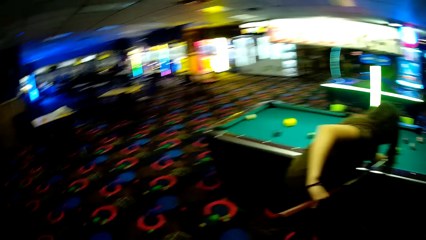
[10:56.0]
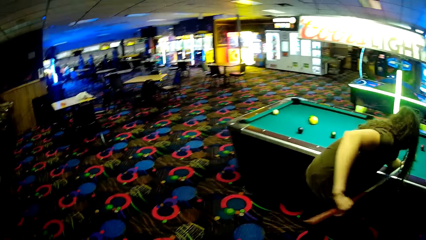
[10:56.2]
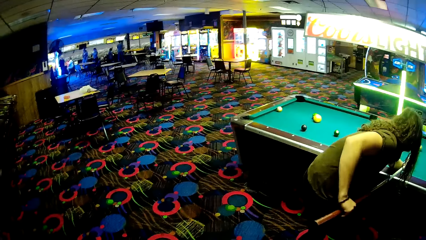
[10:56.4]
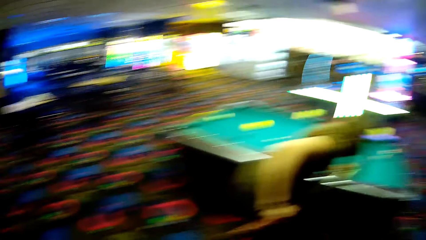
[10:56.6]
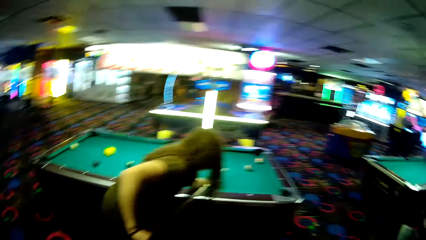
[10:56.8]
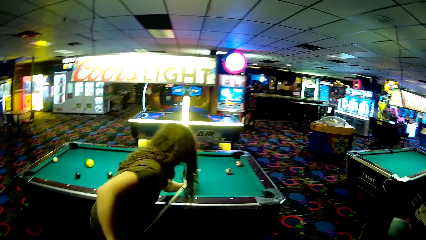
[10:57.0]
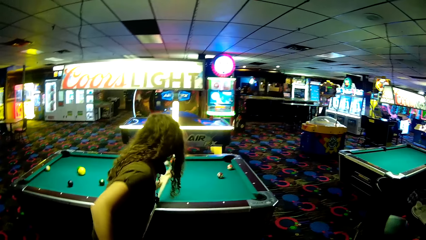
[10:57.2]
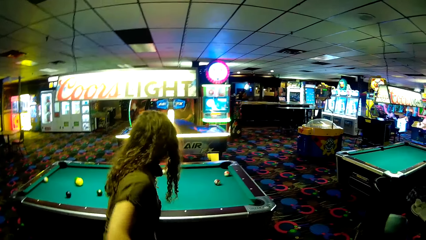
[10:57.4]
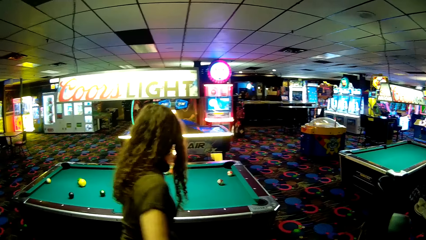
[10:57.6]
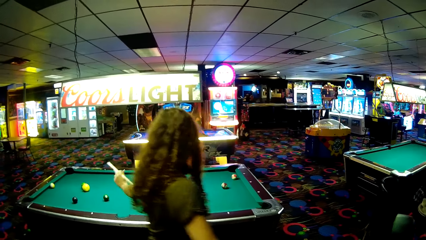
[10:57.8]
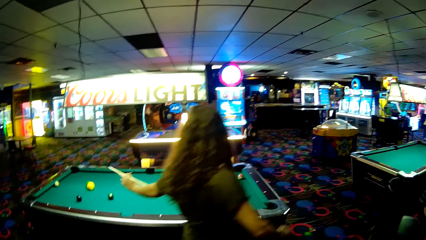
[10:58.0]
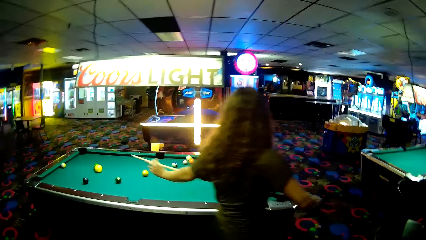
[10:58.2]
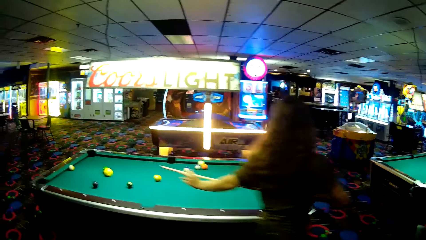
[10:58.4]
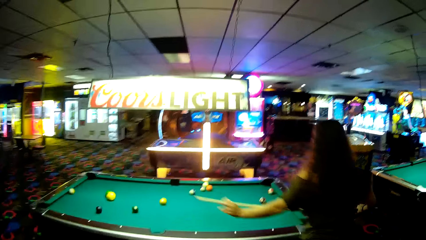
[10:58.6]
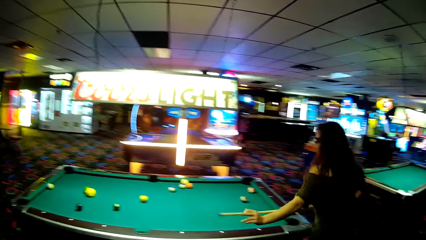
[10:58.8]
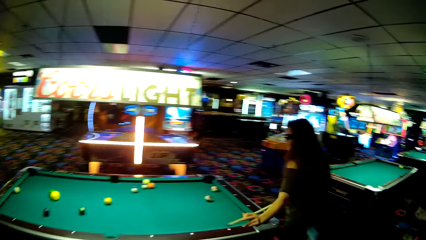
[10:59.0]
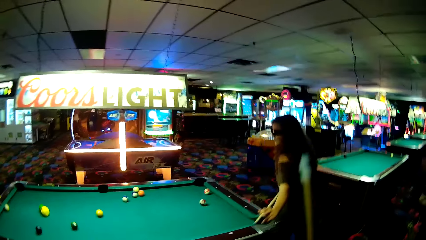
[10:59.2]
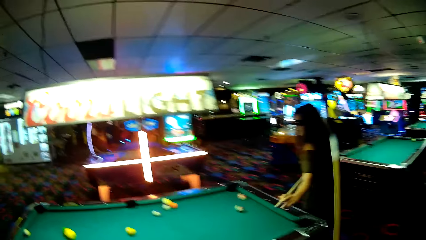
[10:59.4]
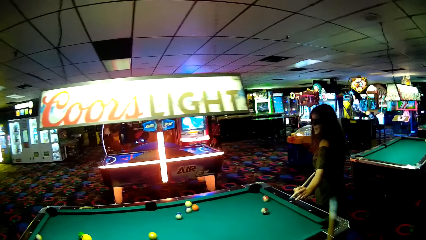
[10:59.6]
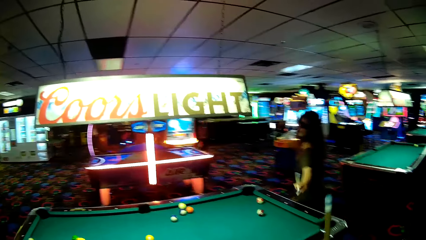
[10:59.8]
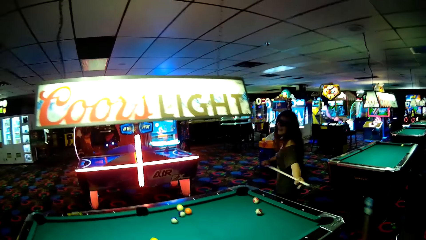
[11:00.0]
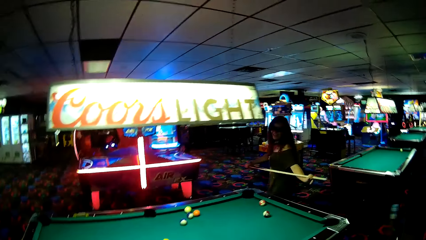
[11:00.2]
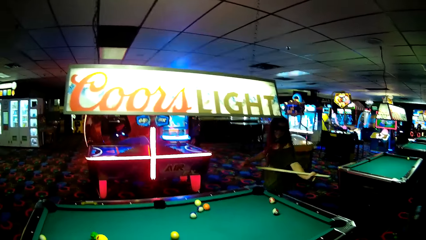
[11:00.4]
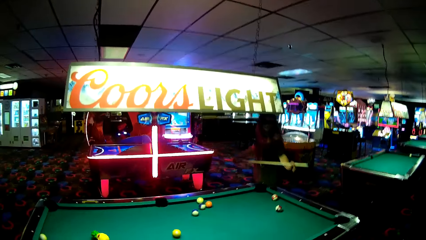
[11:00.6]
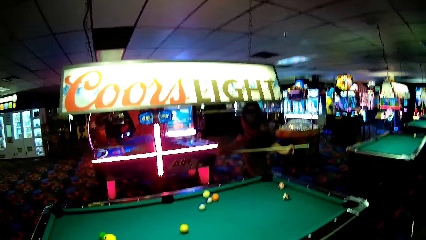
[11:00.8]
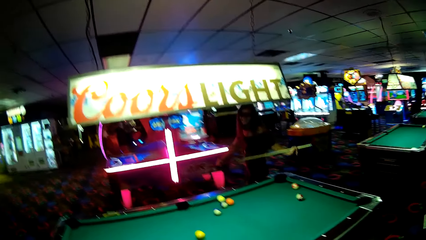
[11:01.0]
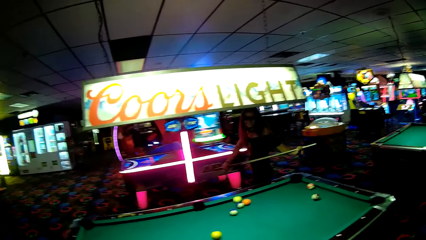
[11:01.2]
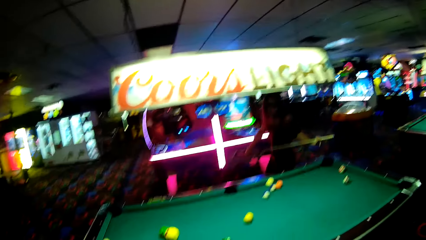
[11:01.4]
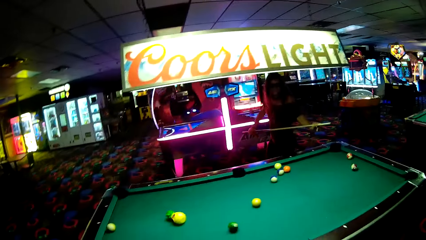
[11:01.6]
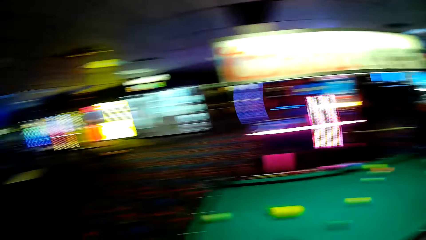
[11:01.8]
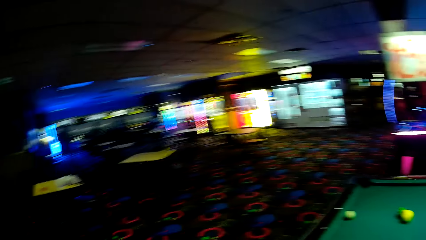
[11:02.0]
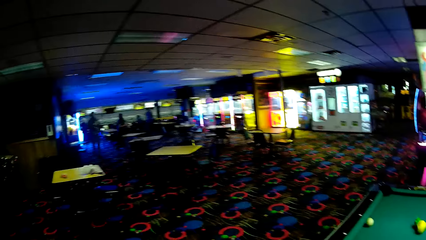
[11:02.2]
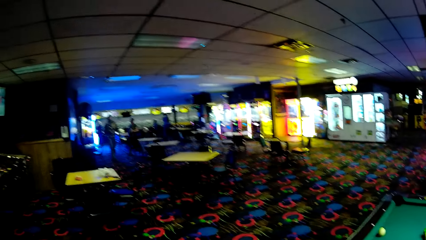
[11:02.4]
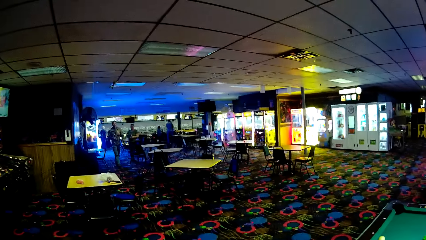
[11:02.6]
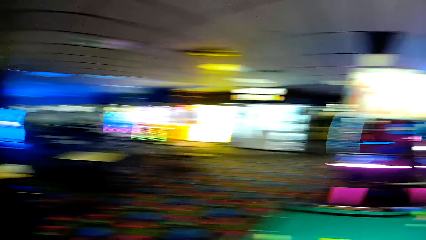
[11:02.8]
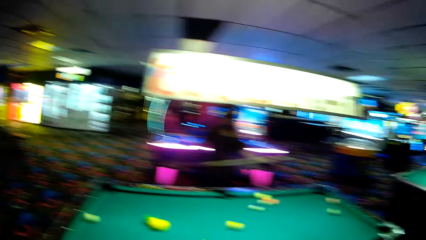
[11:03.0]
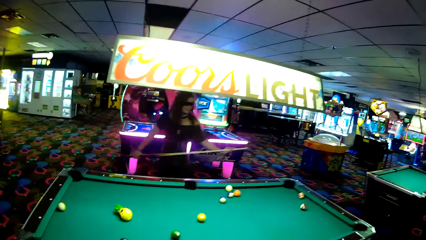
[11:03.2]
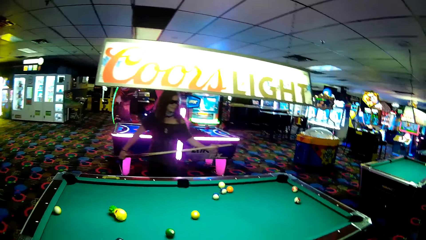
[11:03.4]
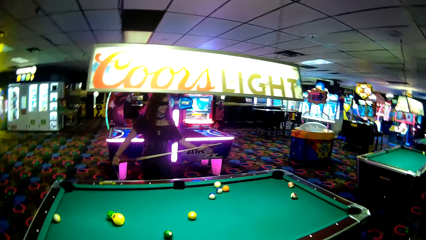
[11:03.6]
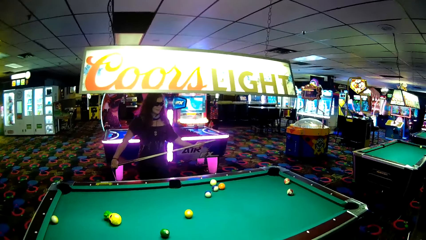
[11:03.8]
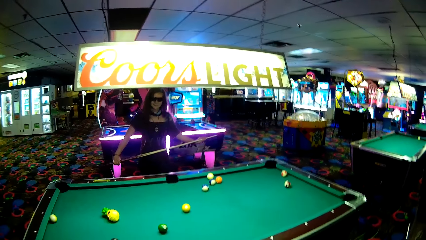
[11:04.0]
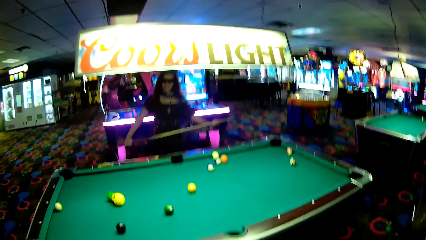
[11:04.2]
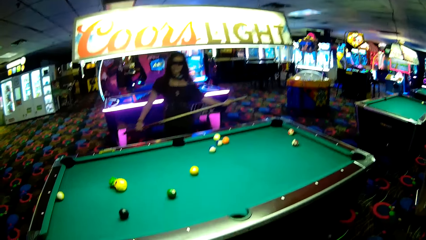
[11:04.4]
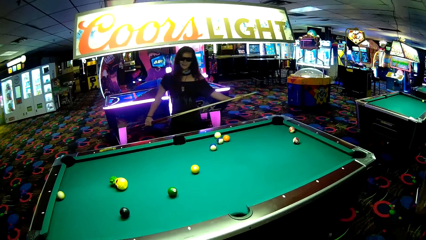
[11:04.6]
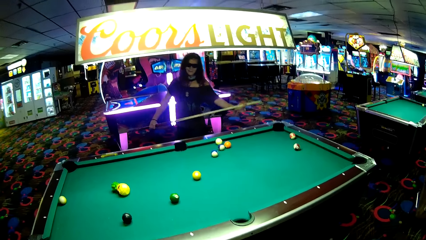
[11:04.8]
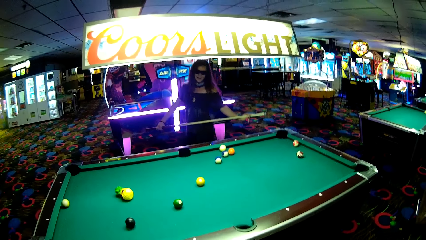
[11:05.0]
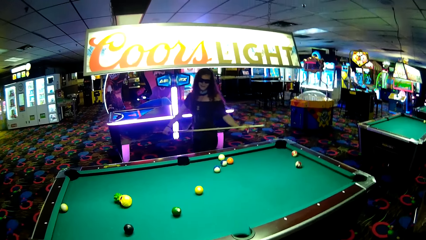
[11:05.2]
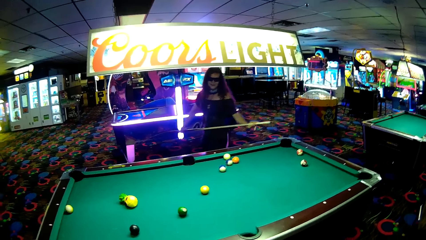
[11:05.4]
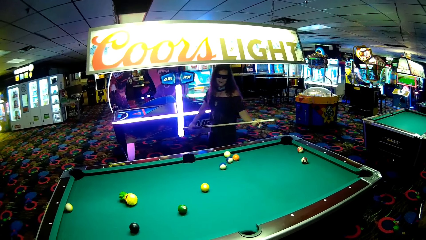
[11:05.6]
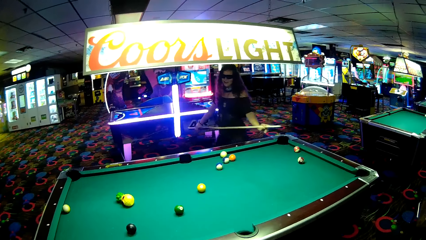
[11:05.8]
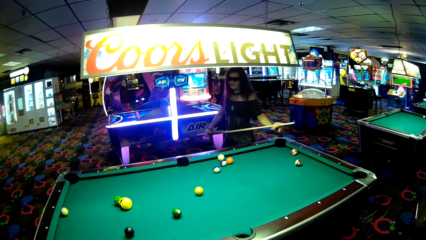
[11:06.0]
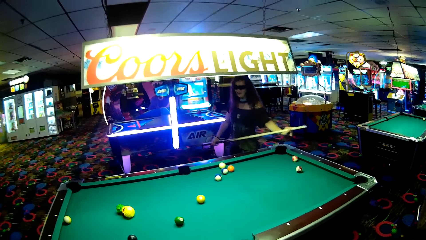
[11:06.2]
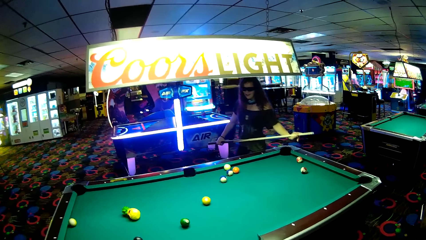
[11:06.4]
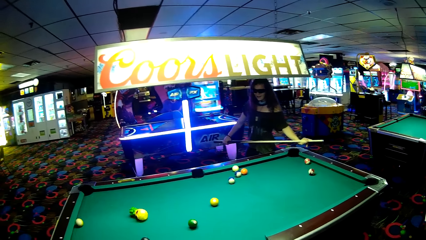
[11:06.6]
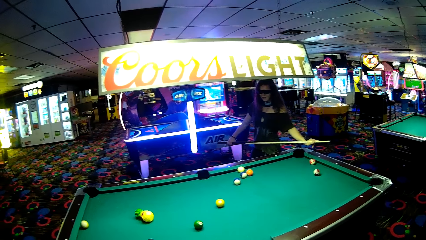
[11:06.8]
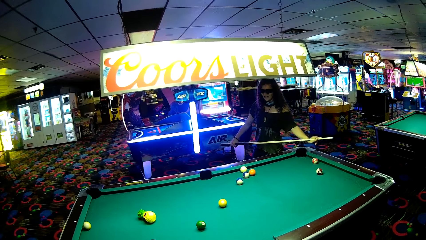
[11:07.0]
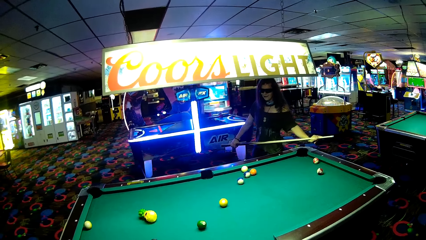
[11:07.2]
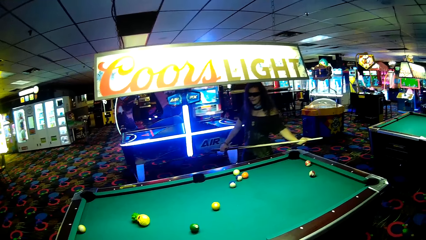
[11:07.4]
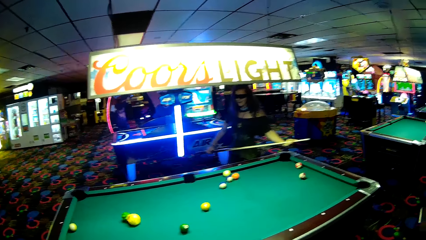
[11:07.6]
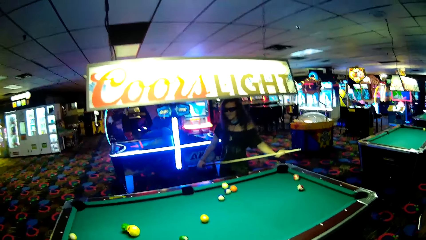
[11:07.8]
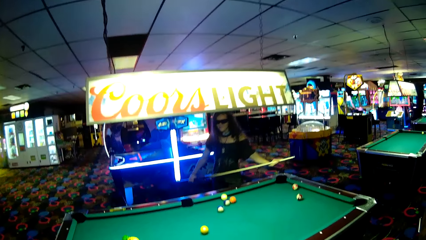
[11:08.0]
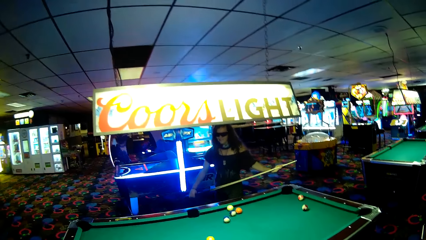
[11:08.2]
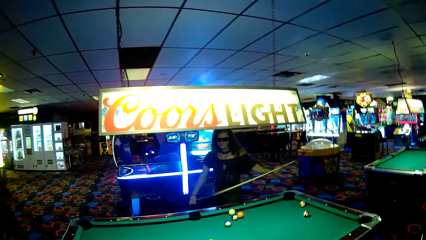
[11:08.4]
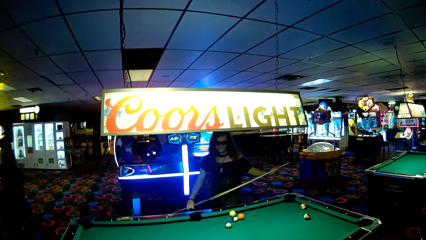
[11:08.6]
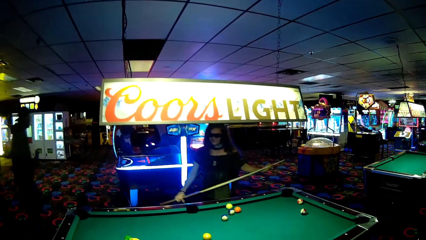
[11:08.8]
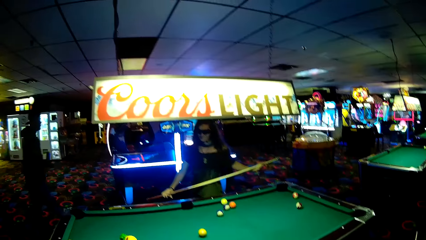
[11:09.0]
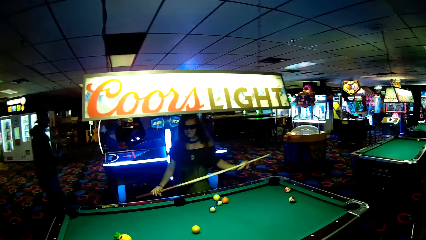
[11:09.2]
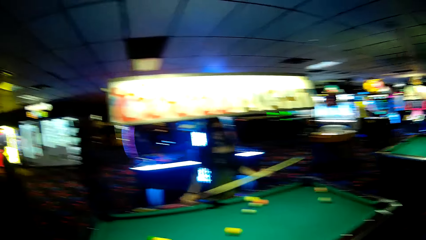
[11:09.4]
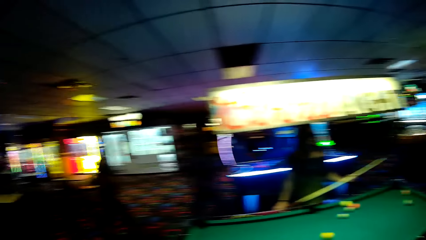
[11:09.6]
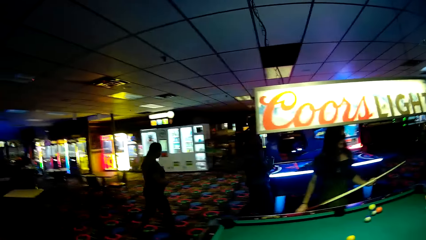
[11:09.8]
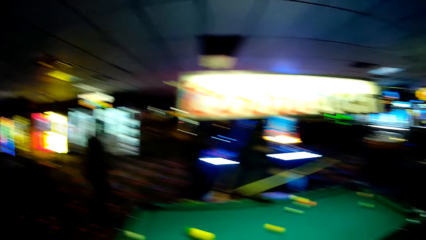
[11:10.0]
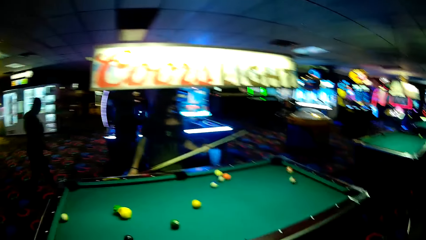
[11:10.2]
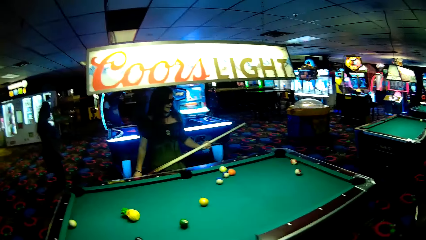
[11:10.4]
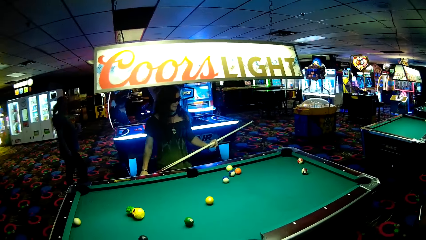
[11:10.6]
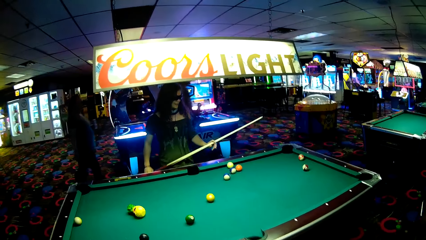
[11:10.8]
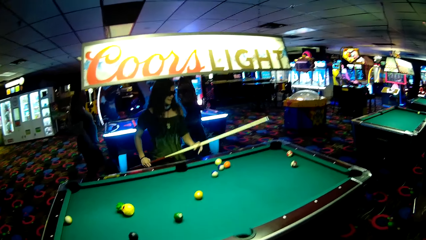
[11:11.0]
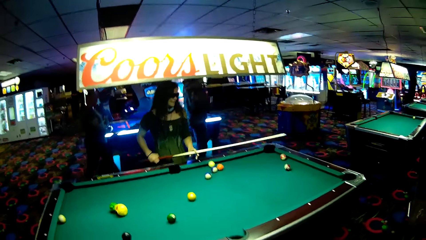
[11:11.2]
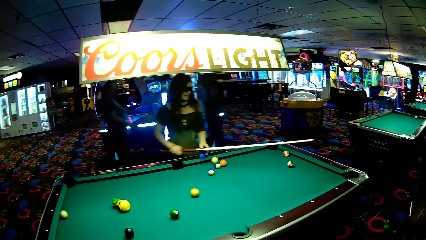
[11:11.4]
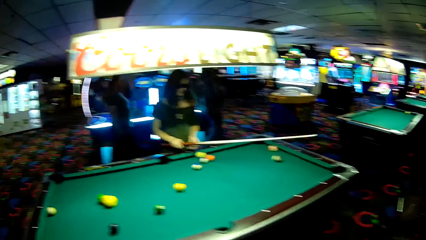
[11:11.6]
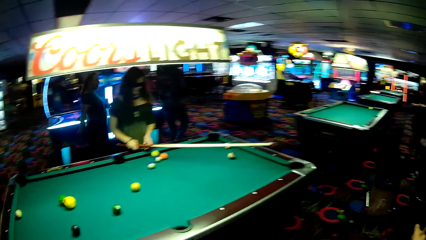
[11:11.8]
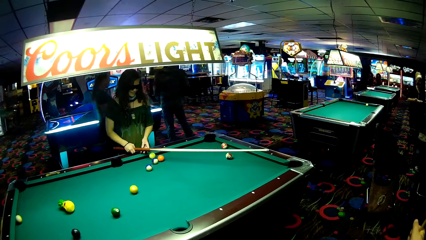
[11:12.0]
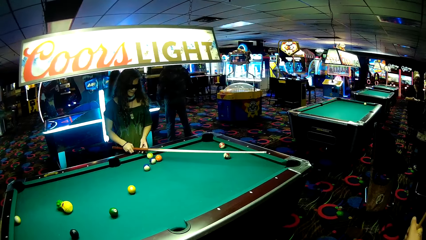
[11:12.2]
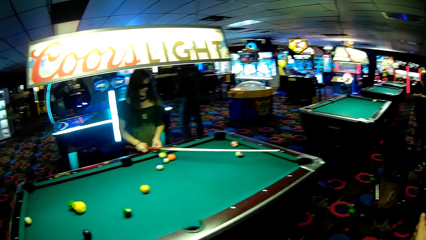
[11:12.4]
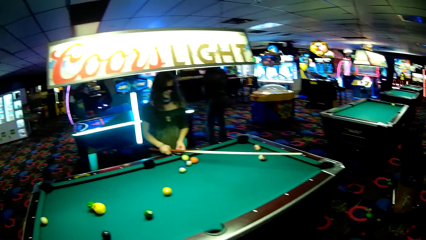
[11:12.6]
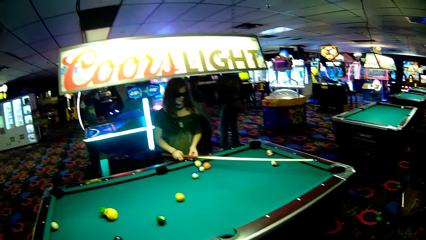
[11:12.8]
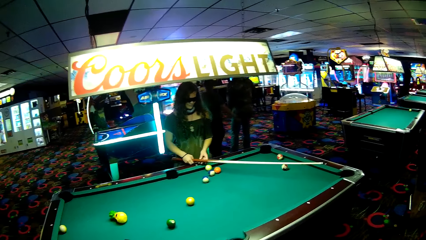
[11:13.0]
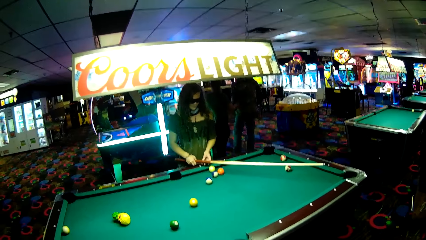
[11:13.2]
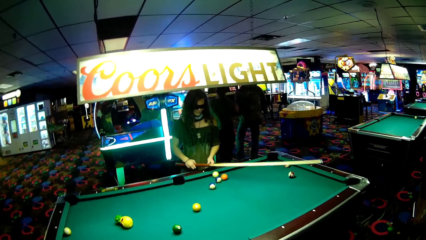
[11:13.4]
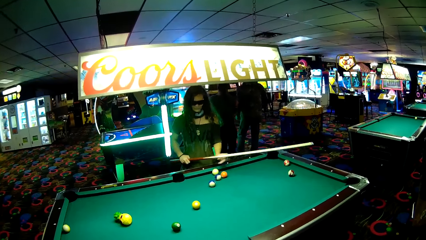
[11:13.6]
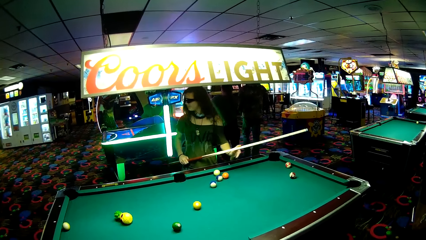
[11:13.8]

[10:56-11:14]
The camera wearer looks around the game room. They look towards the pool table. A woman walks around the pool table. The camera wearer adjusts the cue stick. They look around the game room. They look towards the pool table. Two persons walk behind the woman. The woman adjusts a pool ball using the cue stick.
